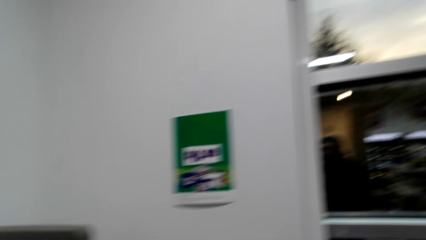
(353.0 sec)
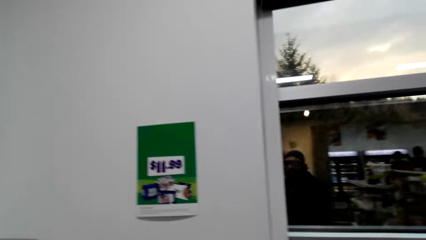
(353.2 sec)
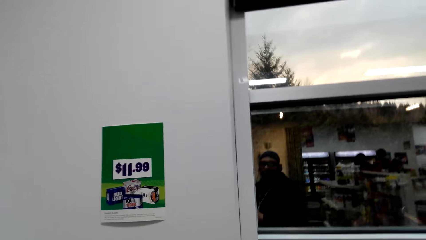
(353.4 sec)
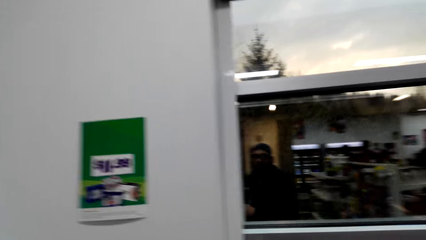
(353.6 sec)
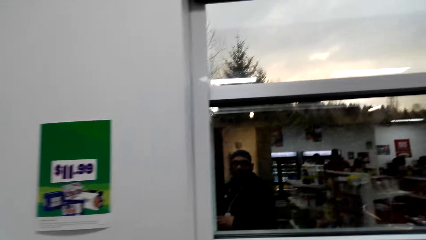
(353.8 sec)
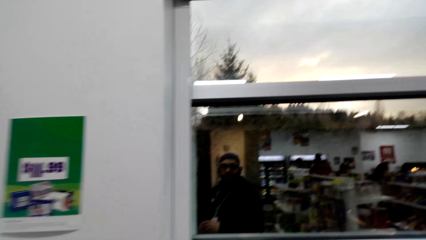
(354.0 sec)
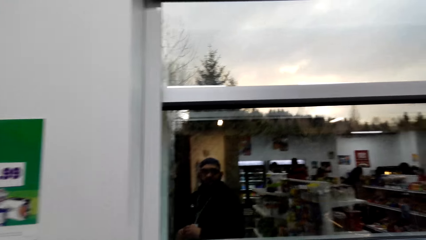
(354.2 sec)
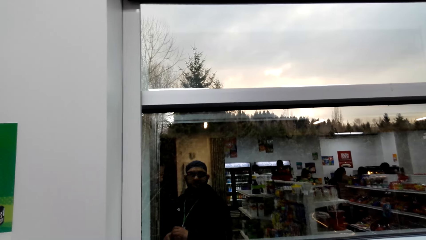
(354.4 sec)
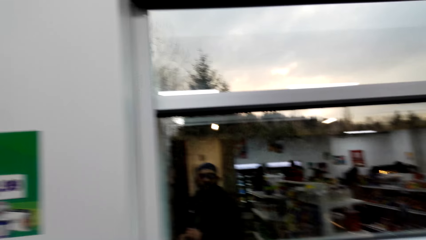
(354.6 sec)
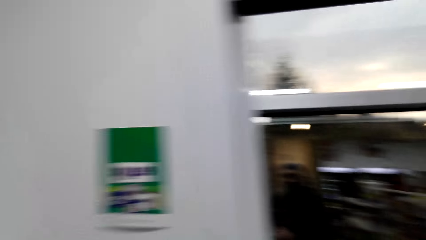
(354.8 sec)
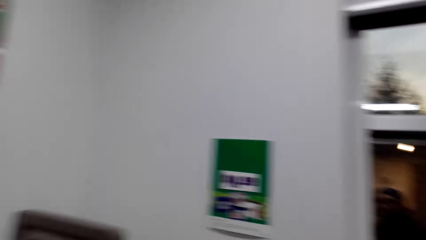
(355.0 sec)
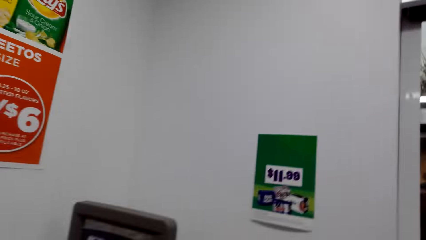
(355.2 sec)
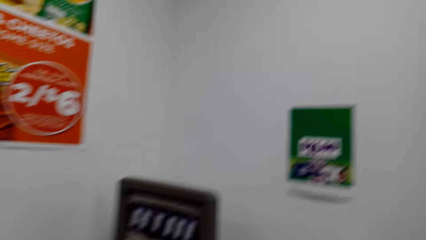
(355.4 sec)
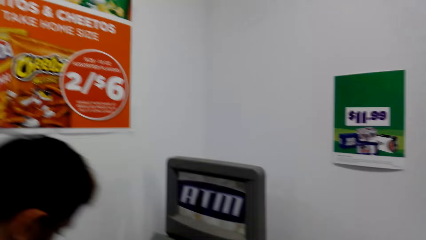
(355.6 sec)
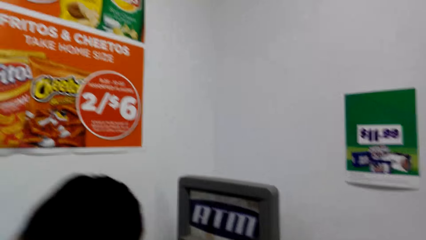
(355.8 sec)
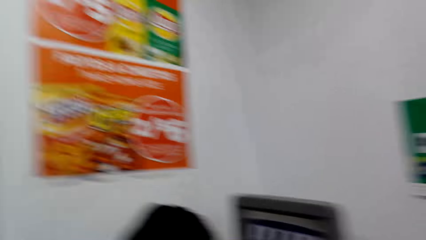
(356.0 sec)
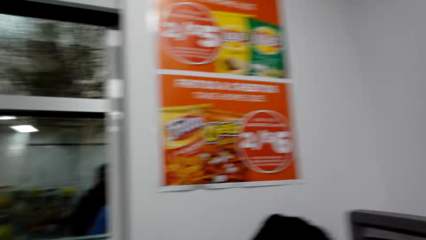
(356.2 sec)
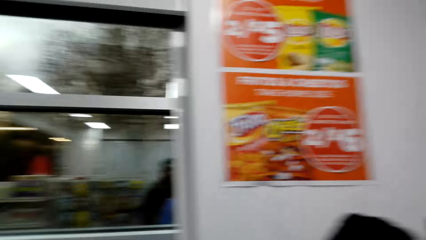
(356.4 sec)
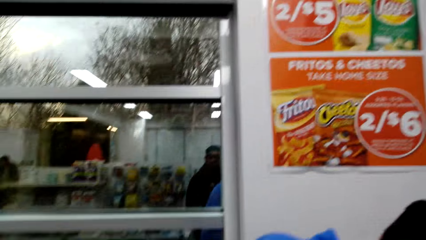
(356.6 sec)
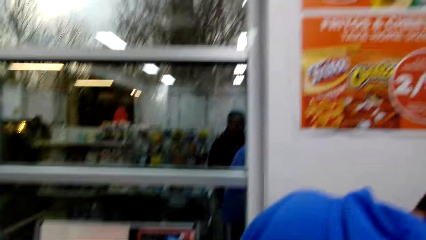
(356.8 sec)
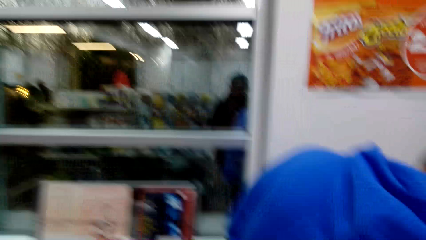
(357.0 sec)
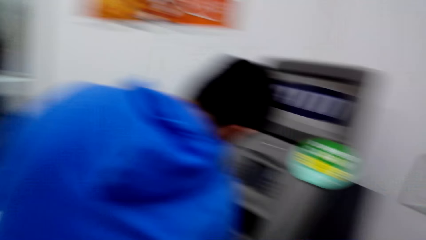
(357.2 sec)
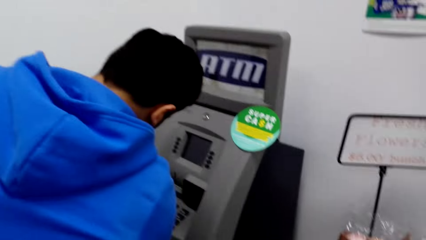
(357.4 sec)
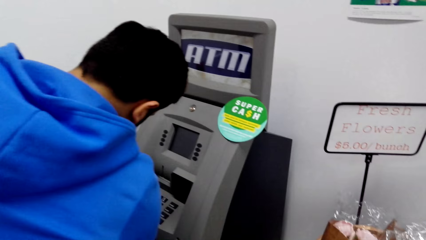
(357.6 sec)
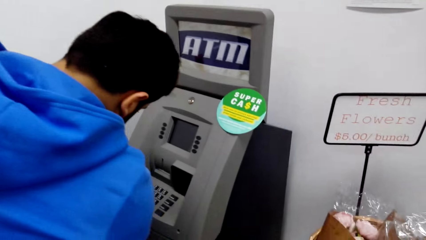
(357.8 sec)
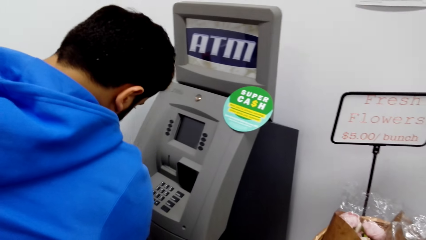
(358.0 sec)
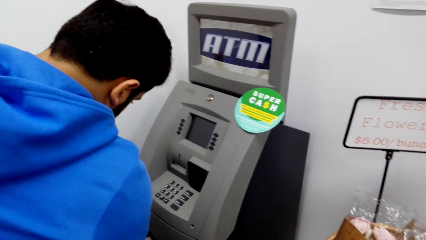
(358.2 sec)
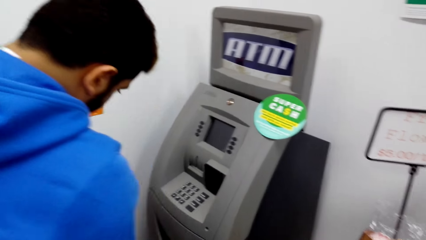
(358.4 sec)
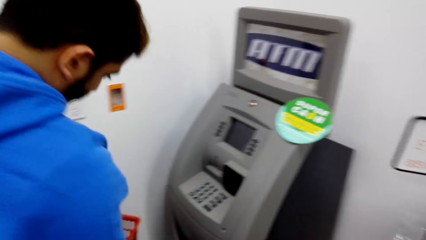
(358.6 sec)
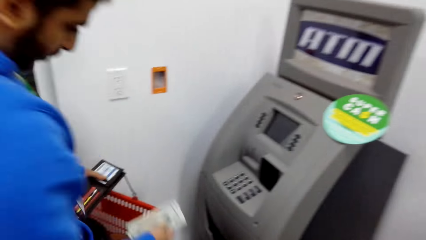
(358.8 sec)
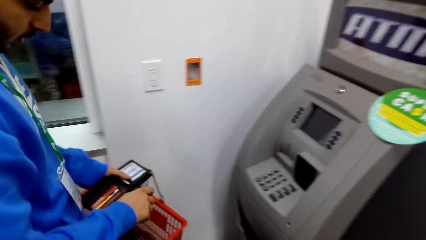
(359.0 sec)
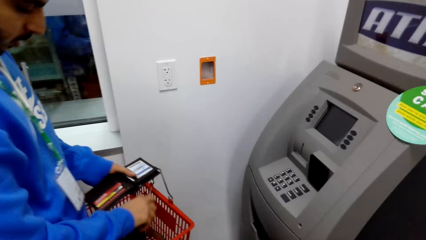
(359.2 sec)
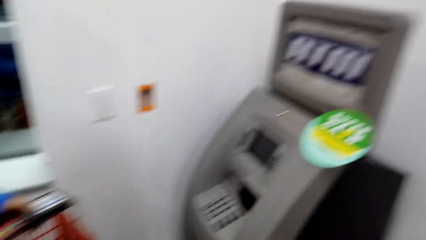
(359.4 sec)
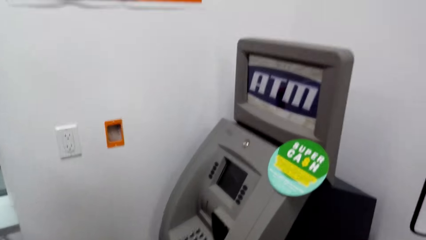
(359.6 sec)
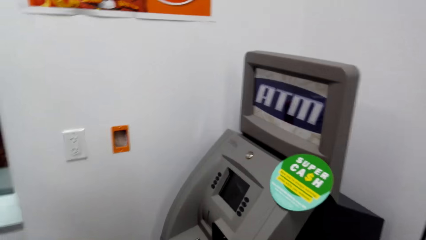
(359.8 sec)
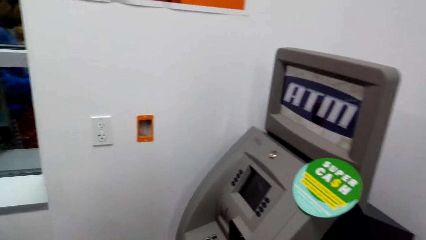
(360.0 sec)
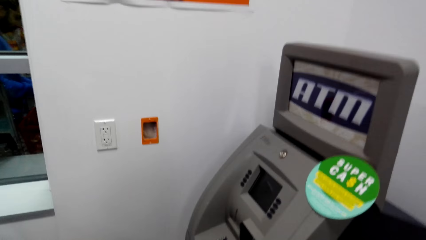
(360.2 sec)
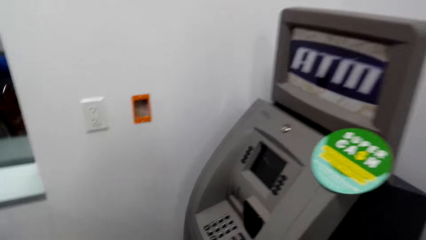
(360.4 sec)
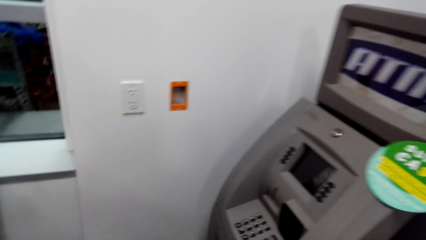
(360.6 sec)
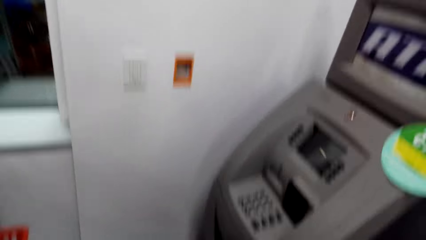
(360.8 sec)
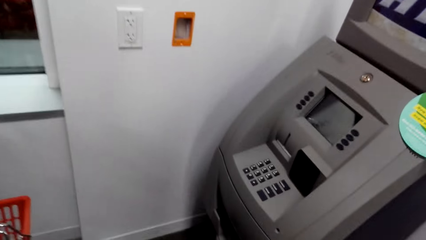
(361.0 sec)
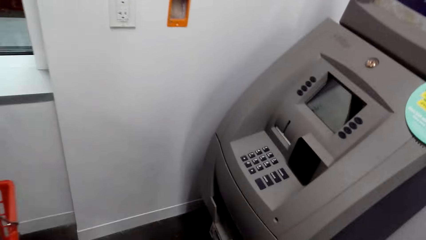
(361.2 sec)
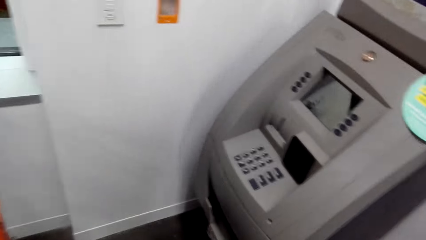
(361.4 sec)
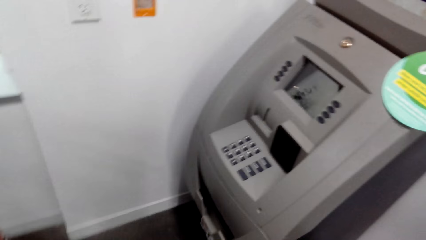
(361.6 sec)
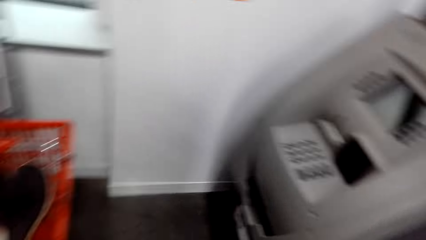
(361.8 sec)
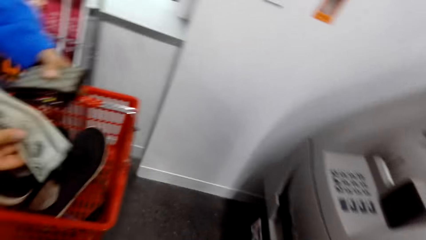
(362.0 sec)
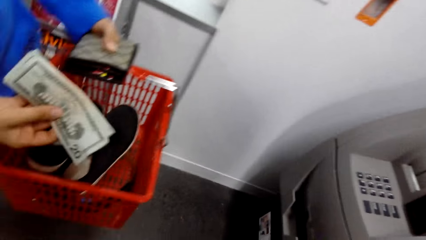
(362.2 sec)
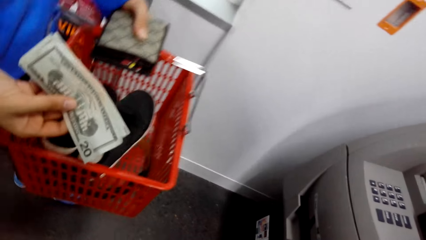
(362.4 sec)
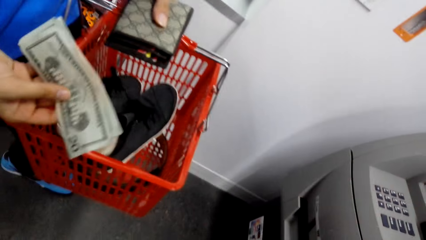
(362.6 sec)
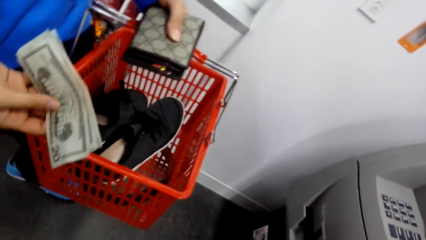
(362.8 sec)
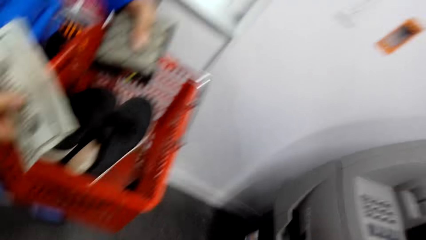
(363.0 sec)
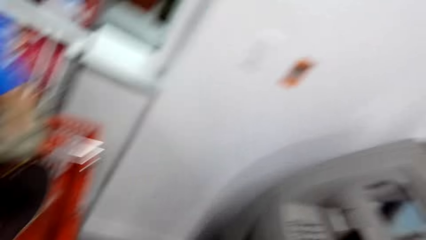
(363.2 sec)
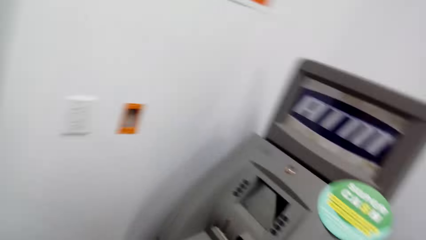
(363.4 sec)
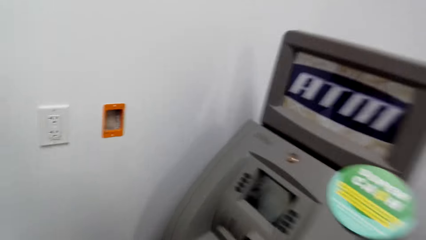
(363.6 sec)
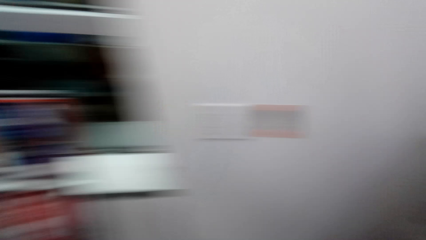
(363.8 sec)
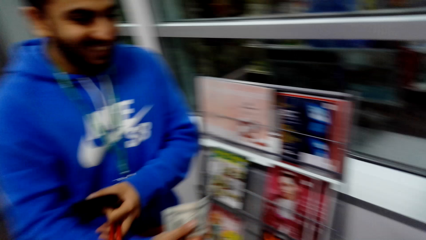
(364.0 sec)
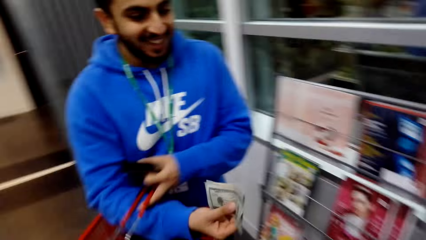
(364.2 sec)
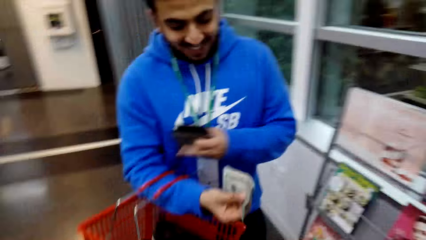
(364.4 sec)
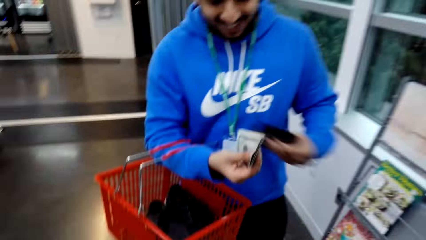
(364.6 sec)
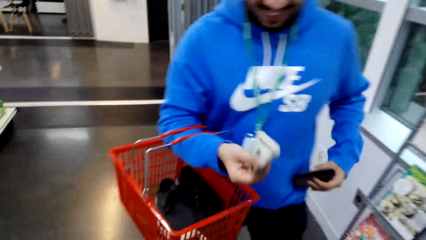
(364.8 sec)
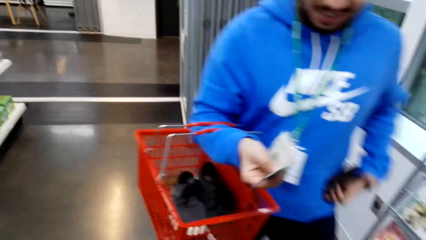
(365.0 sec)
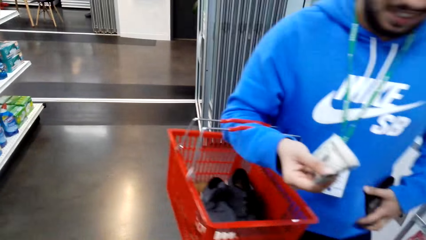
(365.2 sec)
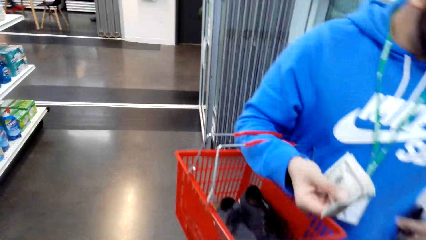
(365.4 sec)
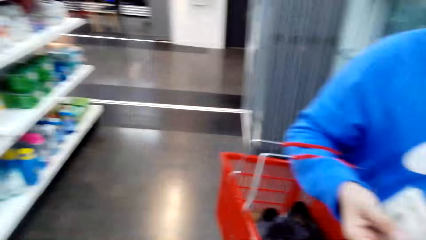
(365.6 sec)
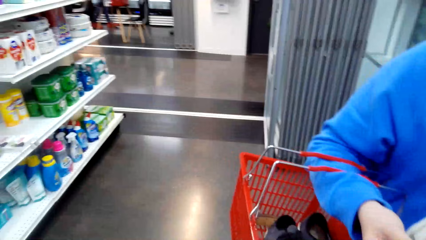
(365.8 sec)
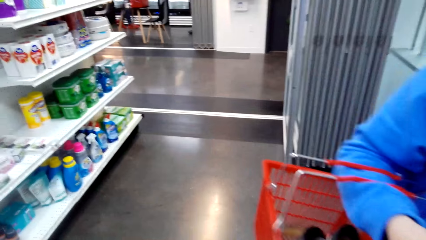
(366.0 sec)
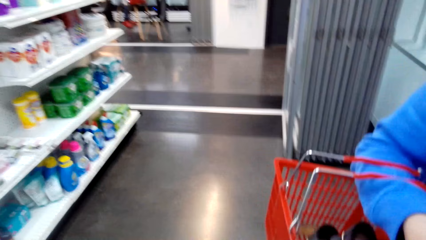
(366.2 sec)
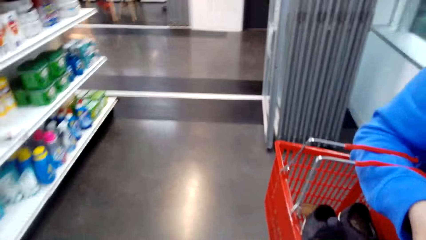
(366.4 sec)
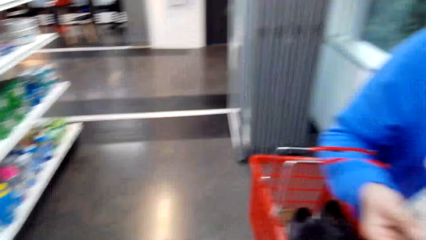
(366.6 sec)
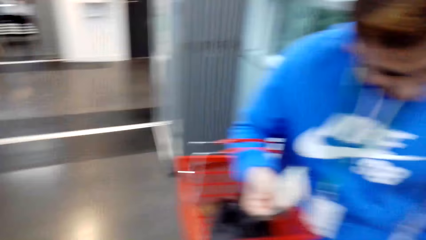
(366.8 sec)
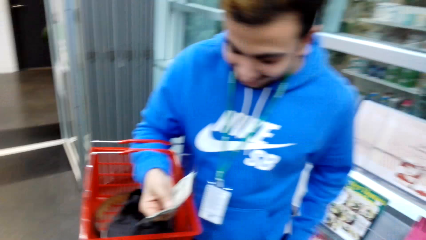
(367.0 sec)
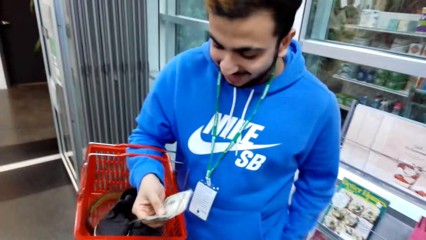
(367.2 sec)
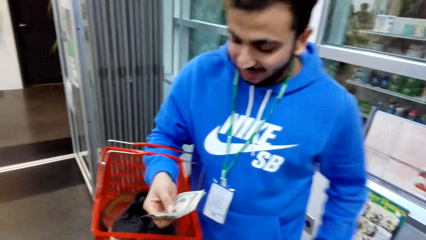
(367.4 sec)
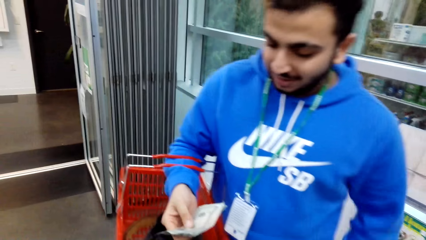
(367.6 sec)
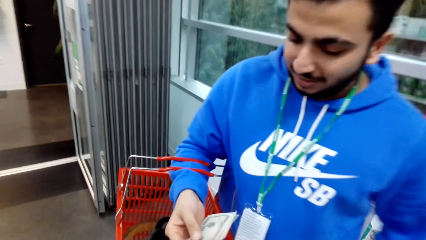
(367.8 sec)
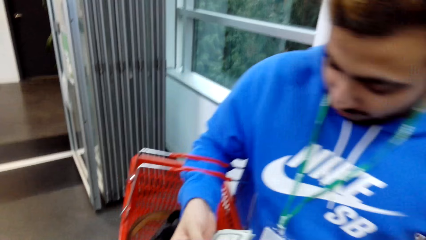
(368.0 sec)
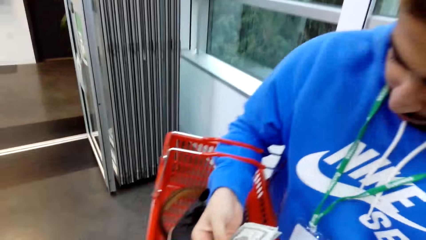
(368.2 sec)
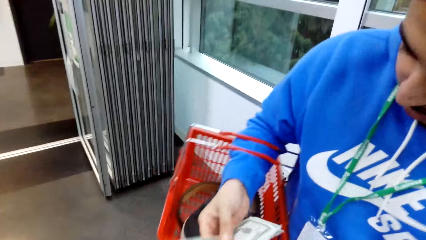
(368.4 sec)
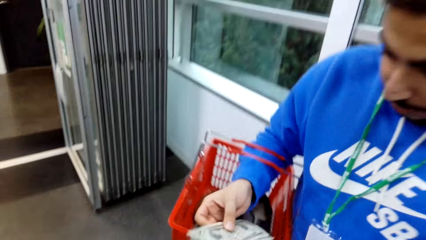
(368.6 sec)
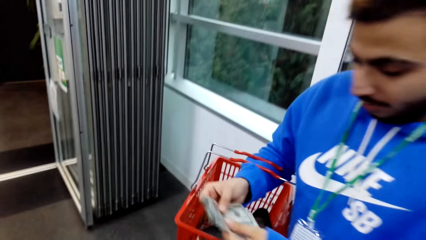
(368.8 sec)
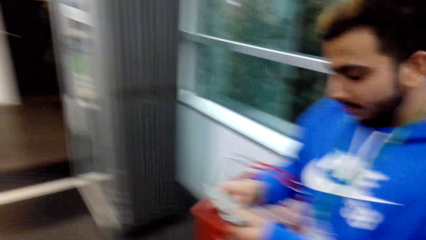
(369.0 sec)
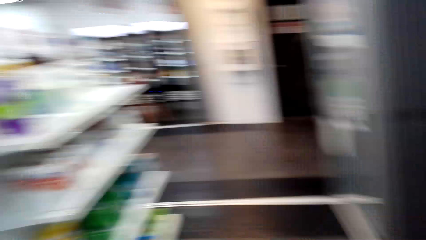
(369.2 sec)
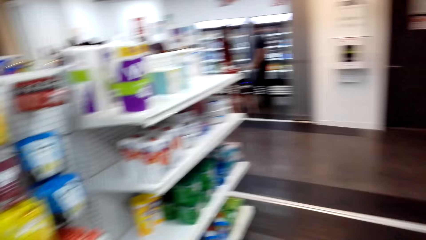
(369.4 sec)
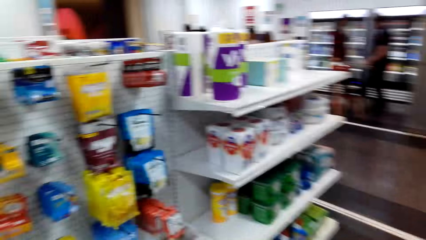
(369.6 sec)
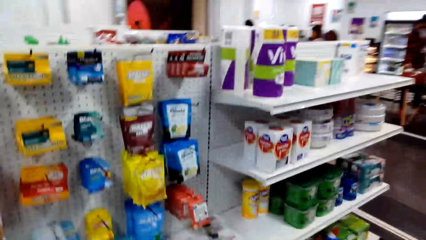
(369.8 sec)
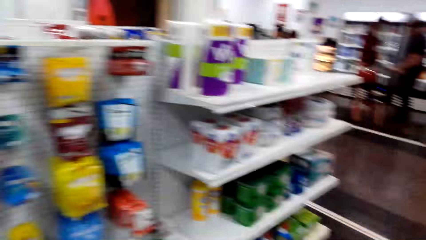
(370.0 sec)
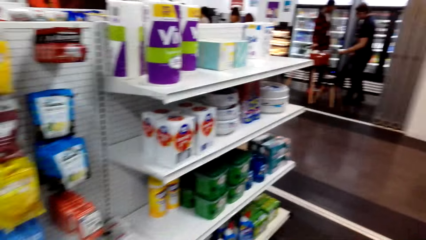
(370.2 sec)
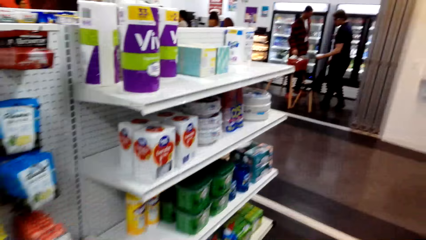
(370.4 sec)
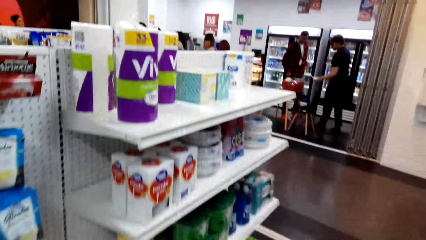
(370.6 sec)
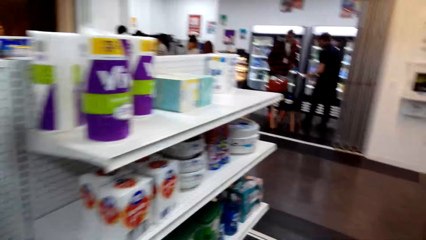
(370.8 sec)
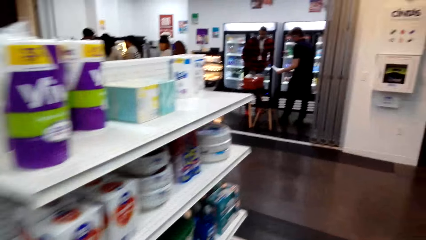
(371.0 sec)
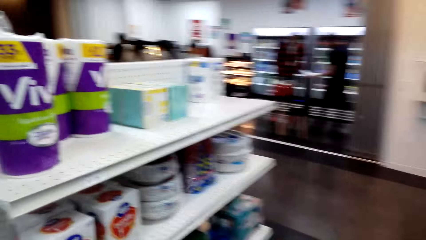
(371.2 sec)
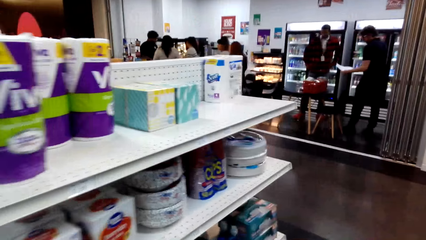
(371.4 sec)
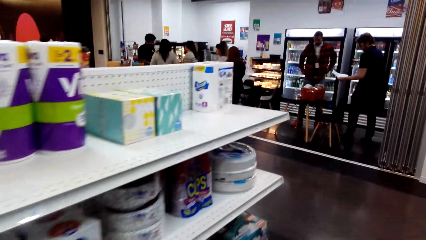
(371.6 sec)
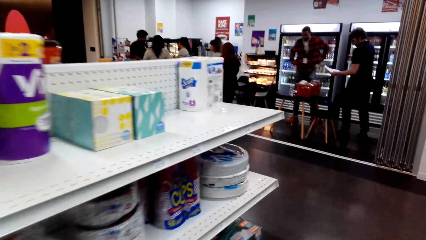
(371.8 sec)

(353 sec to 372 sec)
The camera wearer looks around. A man picks up cash and carries a shopping basket. The camera wearer dialogues with the man. The man holds the money on his hands. The camera wearer dialogues with the man. They look around.
